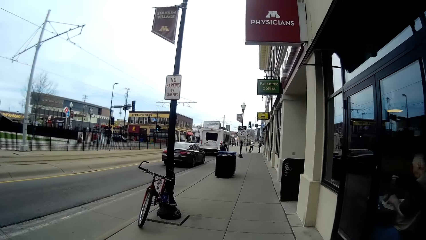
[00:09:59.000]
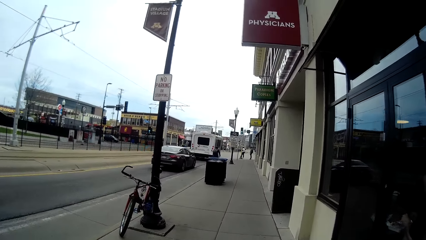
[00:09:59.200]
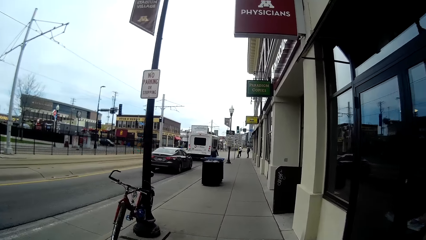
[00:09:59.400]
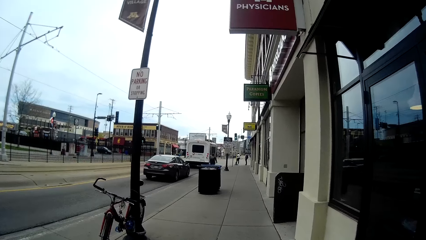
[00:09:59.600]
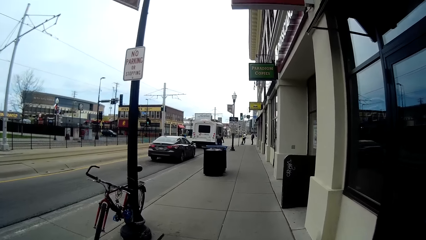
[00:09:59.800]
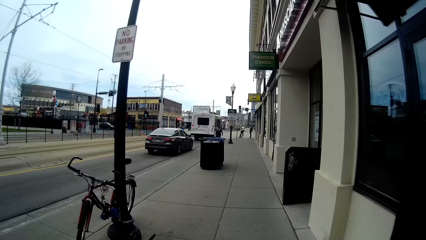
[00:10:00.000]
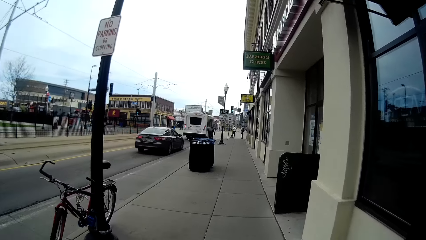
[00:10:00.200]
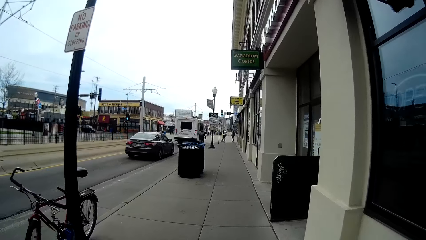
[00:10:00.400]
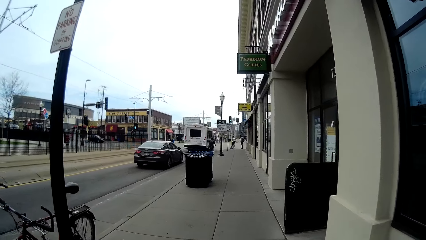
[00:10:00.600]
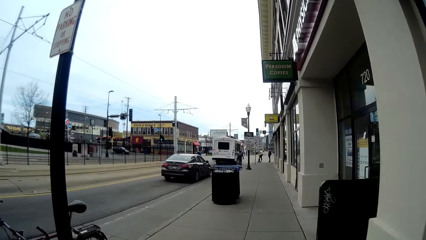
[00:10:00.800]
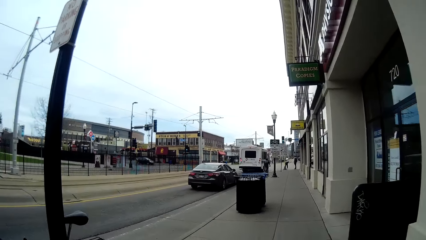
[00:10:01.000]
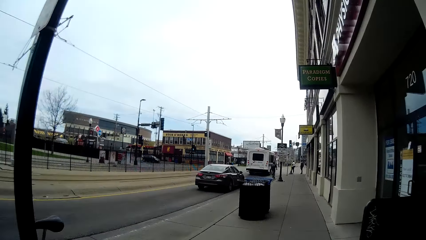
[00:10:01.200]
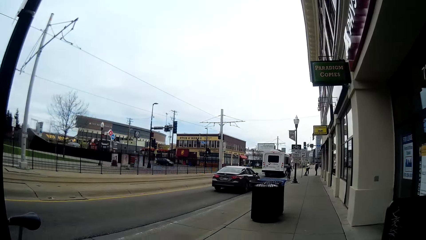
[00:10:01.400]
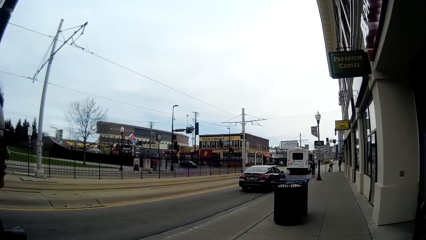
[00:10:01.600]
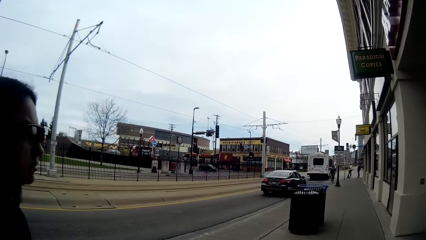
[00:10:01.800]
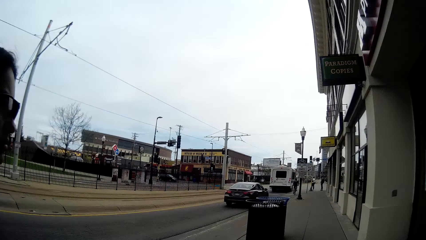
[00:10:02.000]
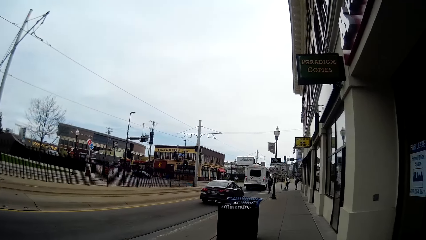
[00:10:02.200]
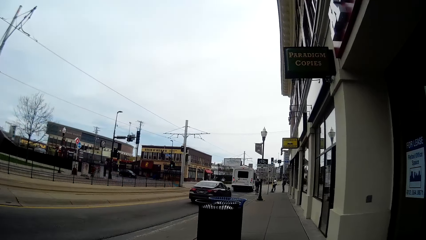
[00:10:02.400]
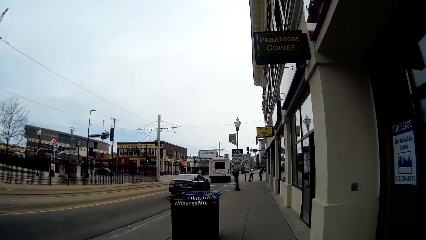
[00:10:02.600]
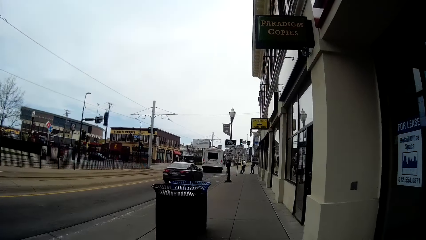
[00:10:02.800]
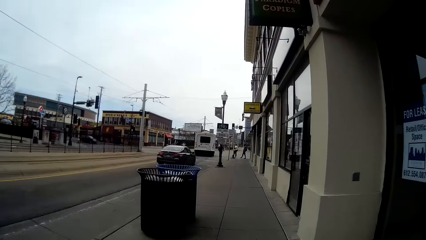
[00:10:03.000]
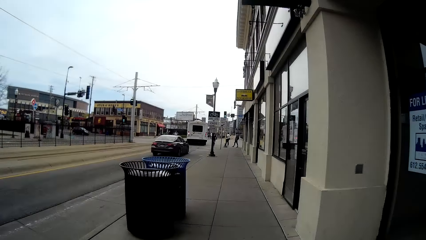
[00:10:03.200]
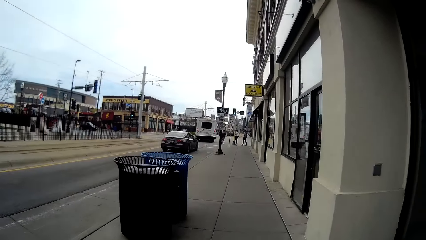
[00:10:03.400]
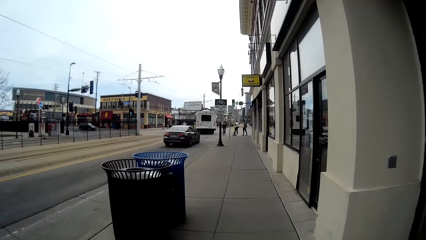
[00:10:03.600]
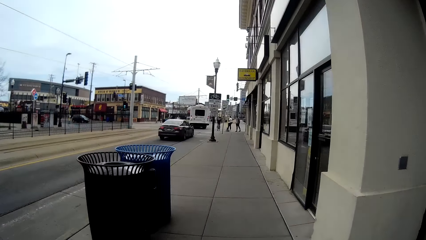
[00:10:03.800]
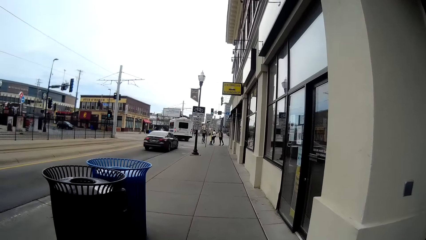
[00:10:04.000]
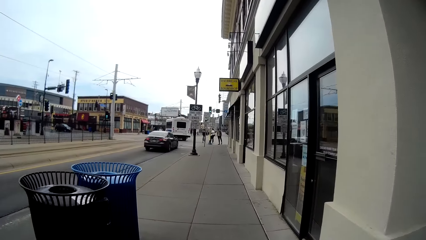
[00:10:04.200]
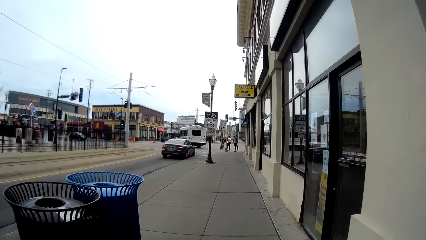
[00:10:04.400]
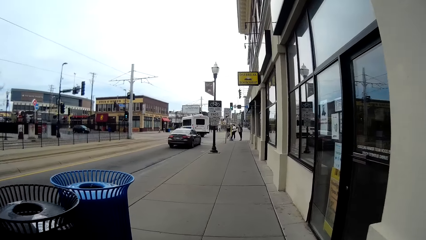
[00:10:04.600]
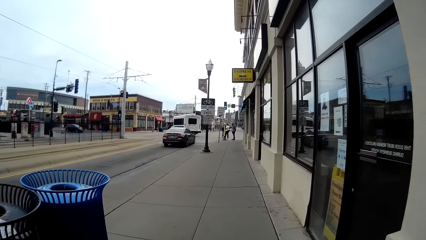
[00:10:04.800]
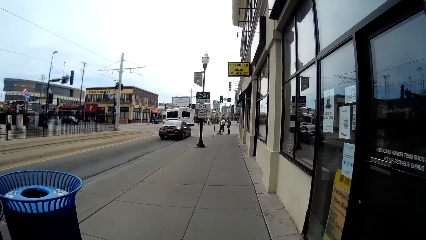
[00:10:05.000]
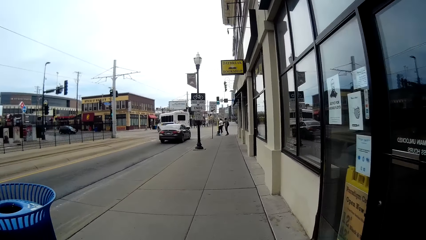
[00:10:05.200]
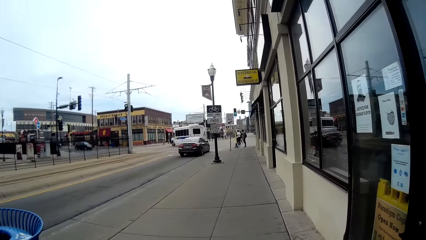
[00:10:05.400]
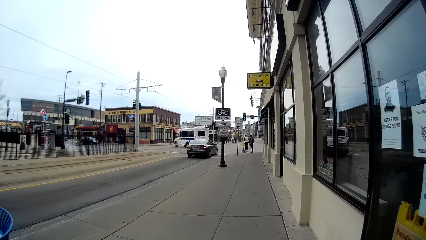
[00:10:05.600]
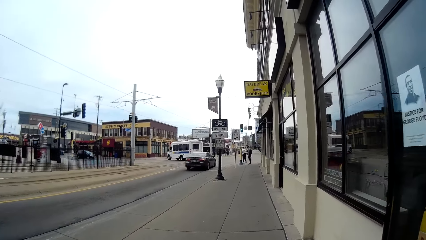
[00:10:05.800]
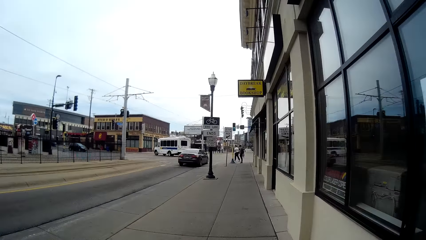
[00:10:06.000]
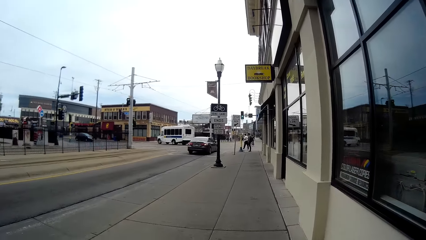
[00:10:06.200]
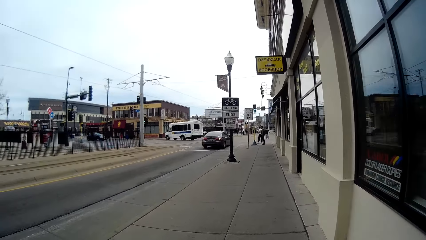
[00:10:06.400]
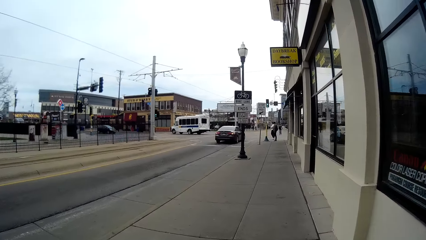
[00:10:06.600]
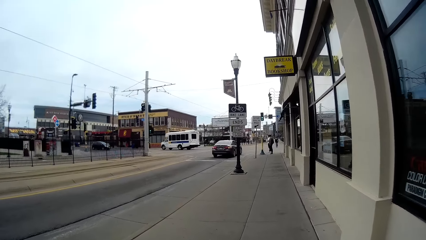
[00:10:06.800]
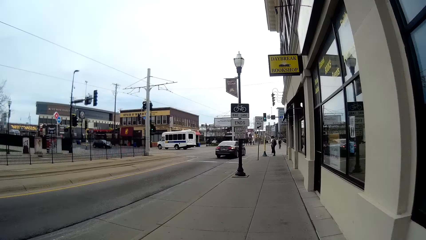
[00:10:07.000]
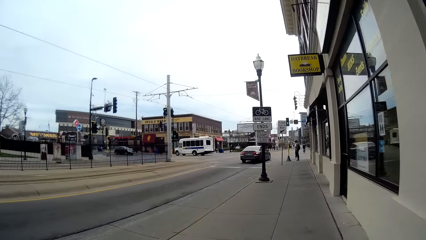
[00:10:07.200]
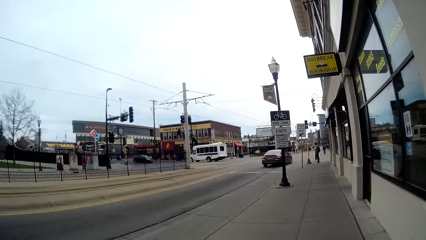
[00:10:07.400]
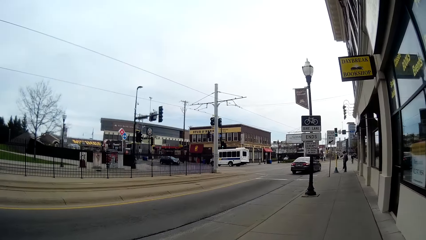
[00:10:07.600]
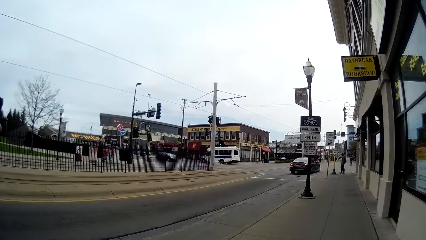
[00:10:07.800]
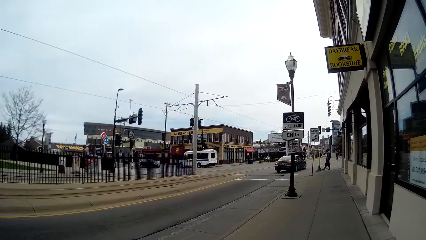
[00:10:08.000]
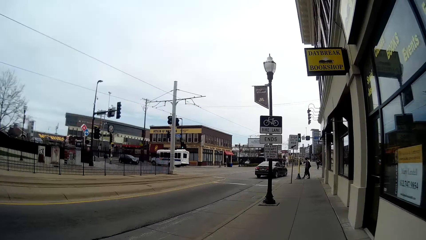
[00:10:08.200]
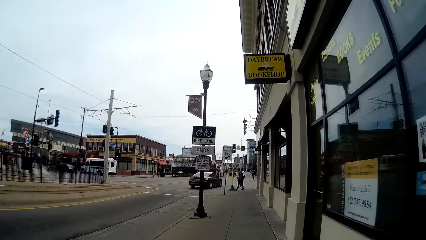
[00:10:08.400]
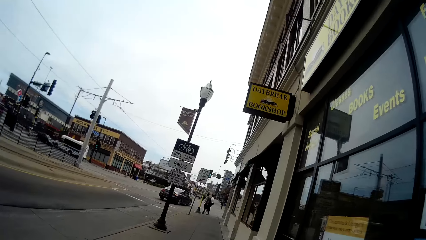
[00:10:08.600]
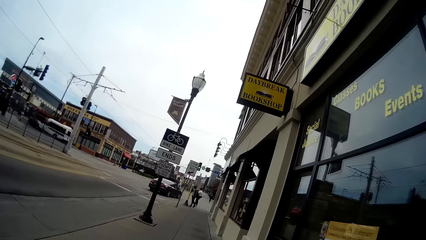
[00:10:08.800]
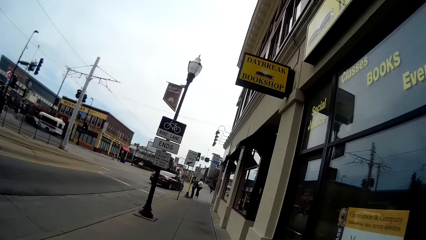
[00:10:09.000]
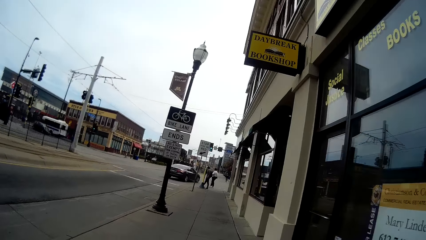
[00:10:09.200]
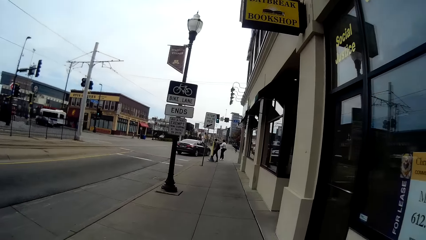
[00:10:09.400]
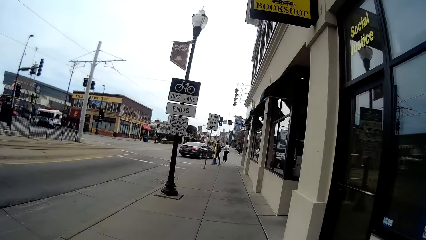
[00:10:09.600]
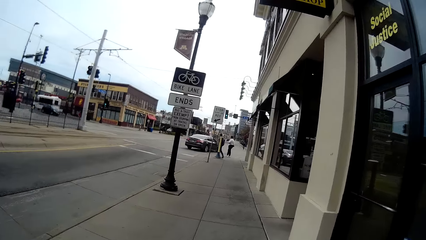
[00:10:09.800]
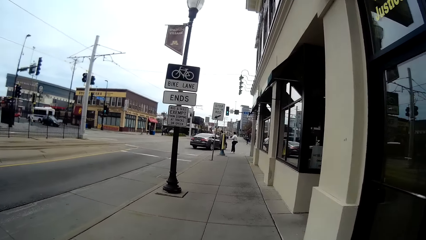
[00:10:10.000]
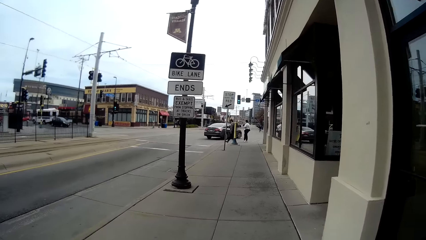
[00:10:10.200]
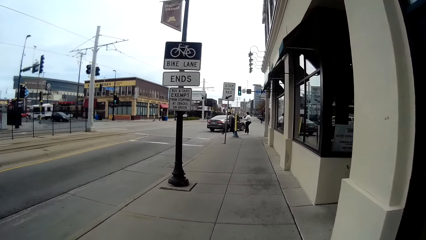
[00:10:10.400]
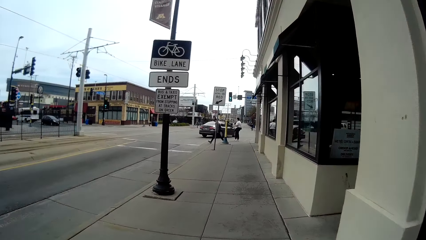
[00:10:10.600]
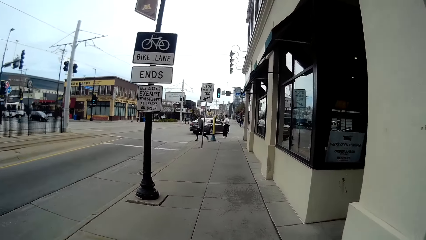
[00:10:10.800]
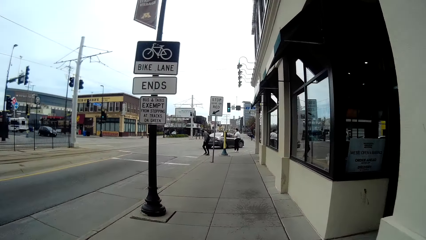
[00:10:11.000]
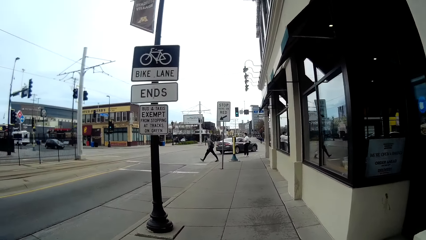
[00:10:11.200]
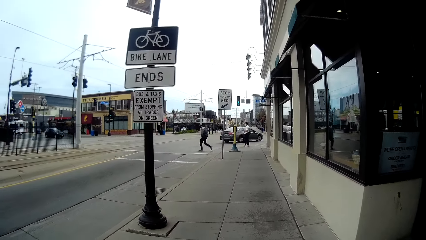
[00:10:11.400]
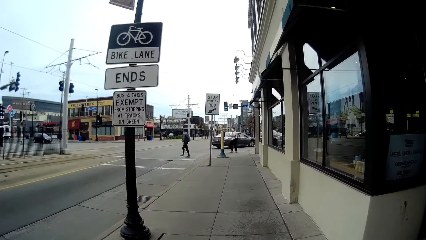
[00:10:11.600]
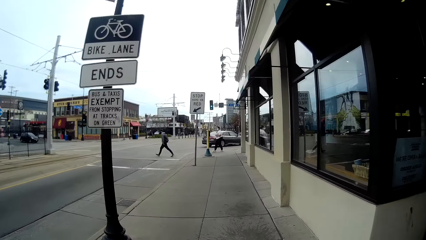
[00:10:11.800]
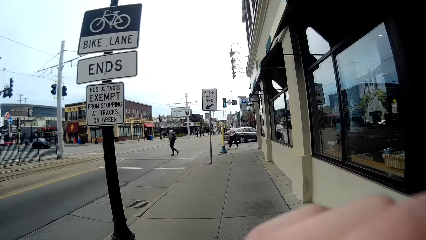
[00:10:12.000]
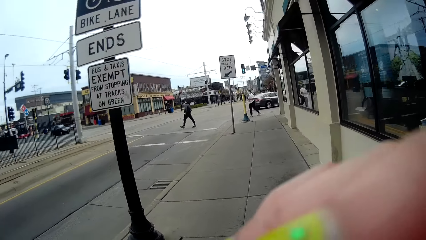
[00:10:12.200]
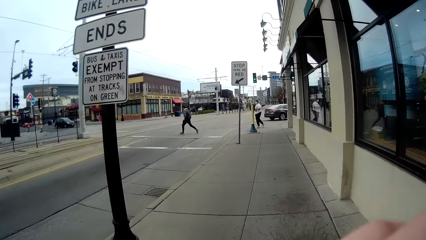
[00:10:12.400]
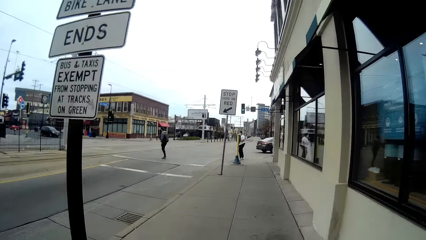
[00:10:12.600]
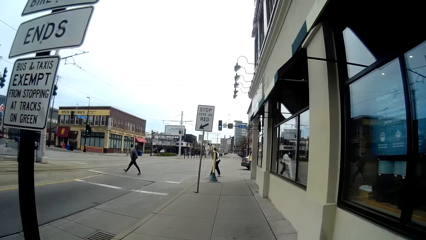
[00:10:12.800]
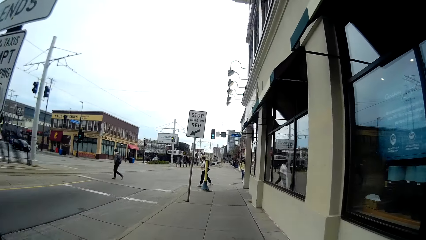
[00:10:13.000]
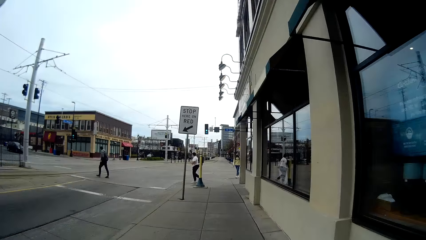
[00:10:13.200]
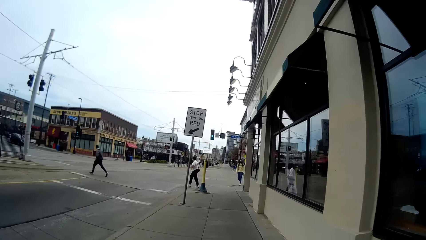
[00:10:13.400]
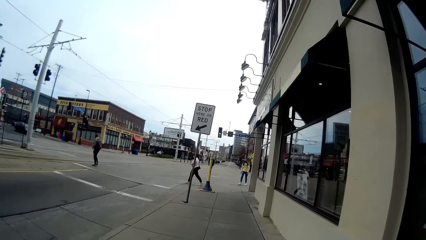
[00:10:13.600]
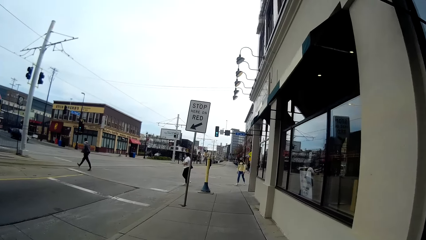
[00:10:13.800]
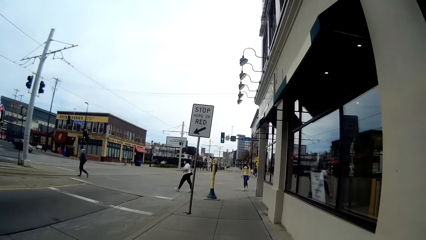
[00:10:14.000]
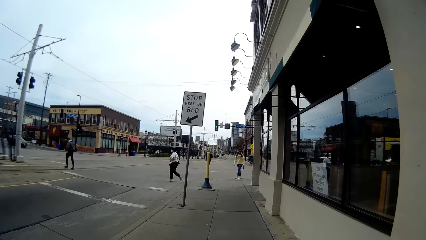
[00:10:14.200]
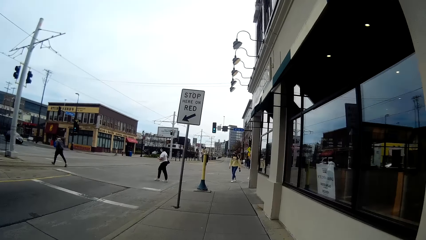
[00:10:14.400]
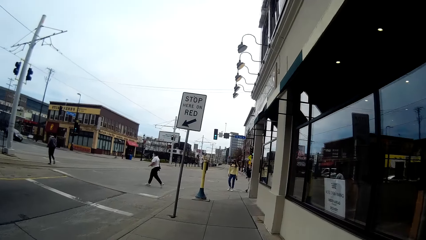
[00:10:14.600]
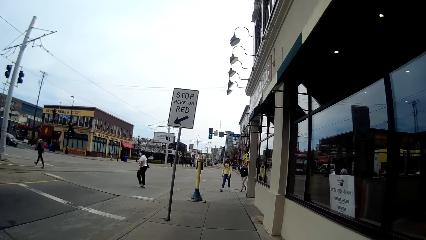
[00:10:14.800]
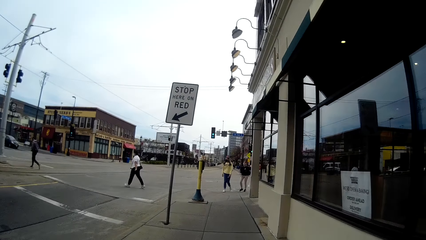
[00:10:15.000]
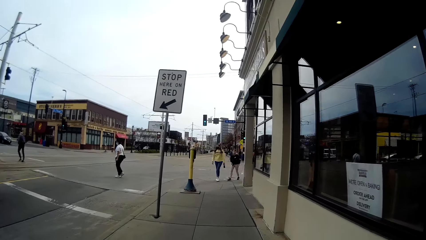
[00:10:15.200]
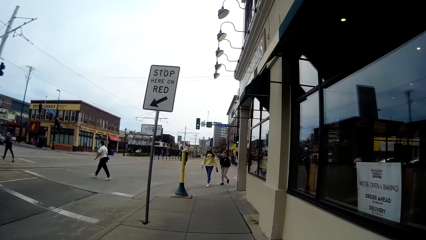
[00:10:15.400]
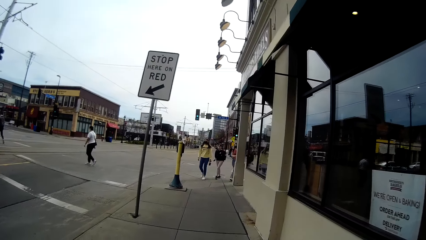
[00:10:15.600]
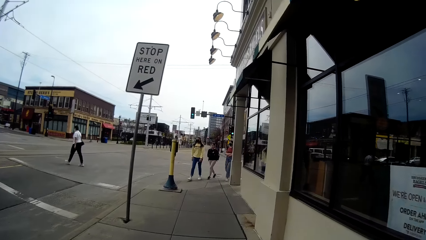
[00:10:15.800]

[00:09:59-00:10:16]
A person crosses the road. Another person crosses the road.
